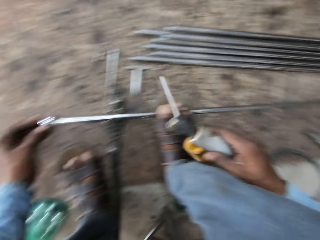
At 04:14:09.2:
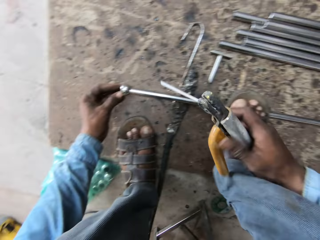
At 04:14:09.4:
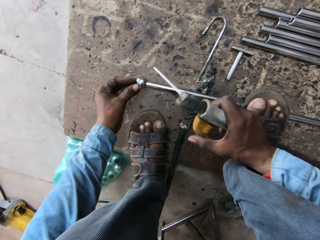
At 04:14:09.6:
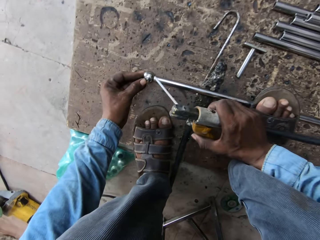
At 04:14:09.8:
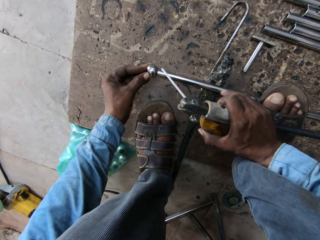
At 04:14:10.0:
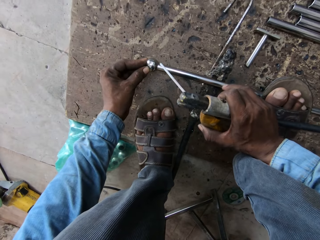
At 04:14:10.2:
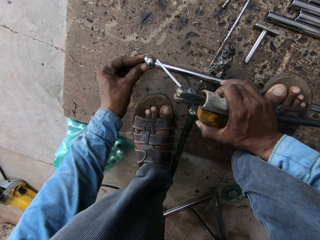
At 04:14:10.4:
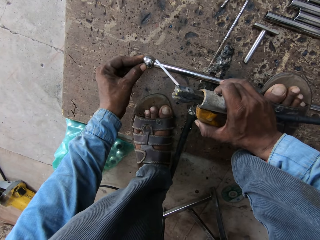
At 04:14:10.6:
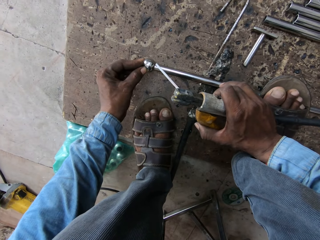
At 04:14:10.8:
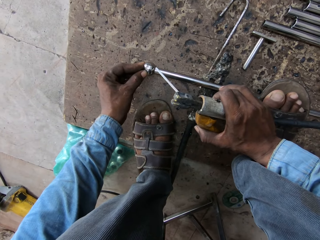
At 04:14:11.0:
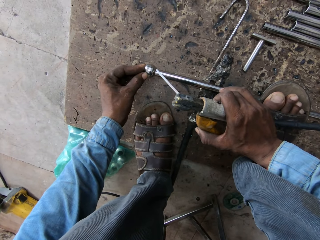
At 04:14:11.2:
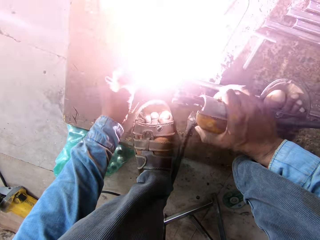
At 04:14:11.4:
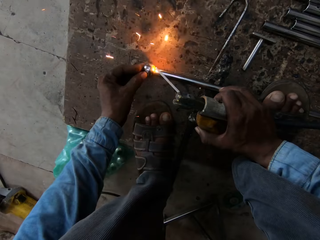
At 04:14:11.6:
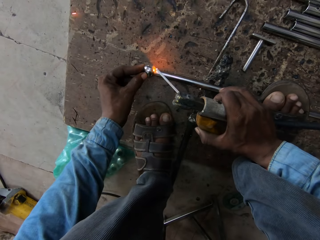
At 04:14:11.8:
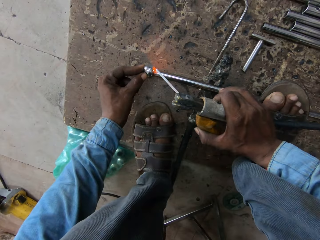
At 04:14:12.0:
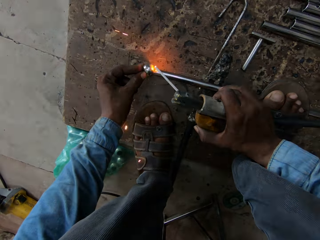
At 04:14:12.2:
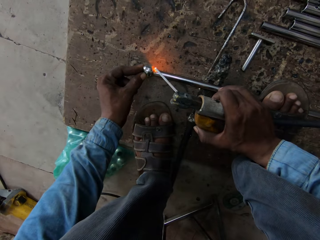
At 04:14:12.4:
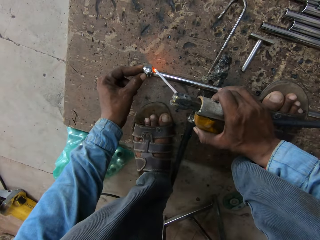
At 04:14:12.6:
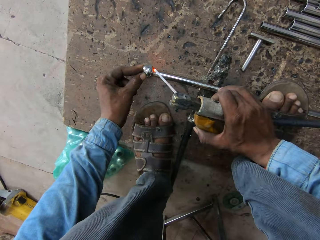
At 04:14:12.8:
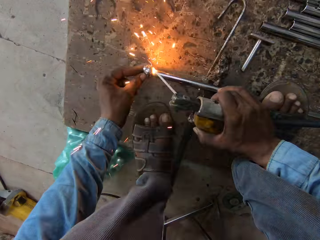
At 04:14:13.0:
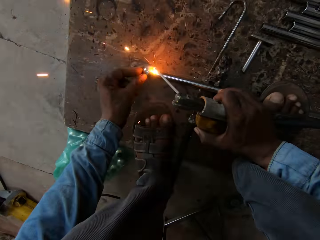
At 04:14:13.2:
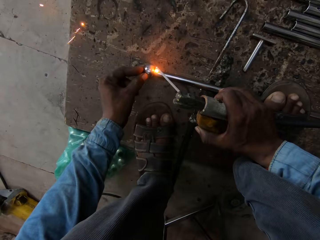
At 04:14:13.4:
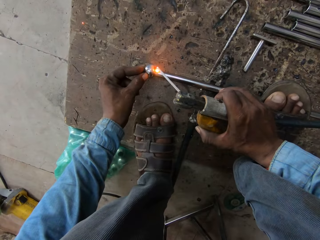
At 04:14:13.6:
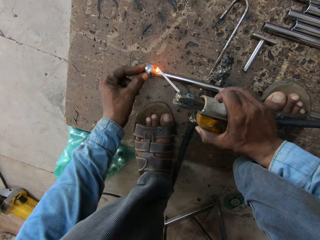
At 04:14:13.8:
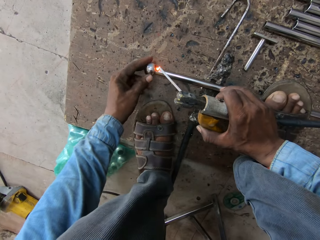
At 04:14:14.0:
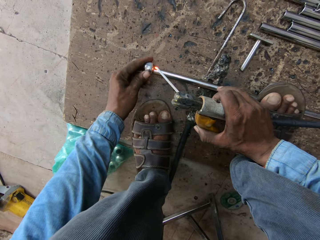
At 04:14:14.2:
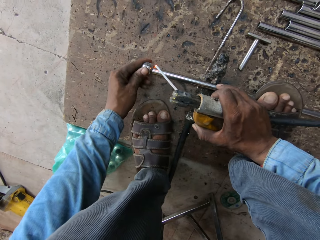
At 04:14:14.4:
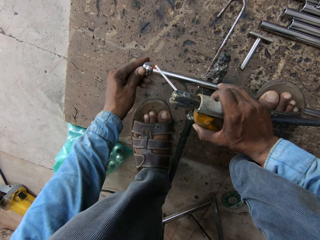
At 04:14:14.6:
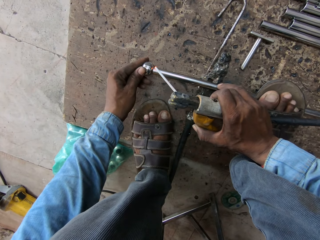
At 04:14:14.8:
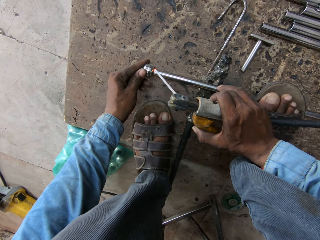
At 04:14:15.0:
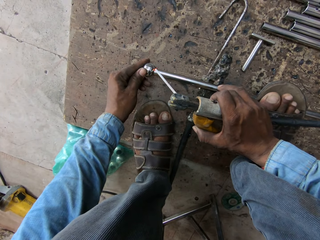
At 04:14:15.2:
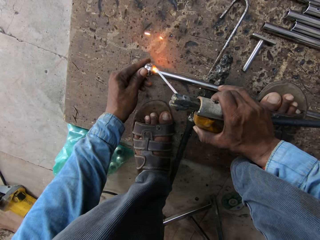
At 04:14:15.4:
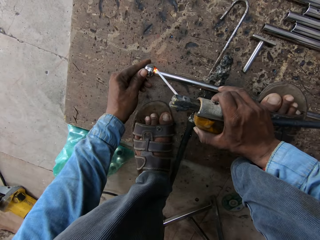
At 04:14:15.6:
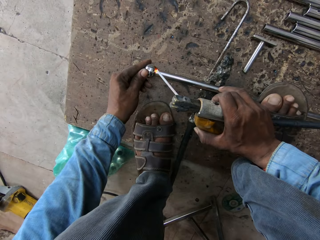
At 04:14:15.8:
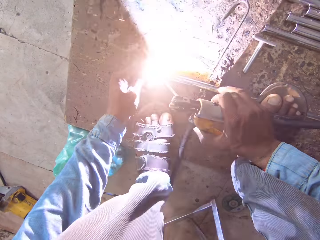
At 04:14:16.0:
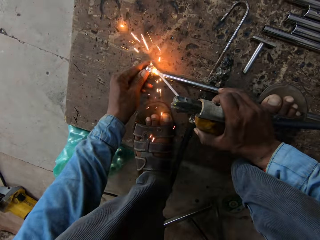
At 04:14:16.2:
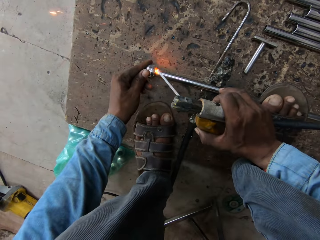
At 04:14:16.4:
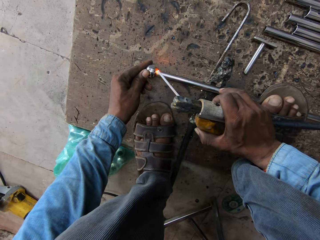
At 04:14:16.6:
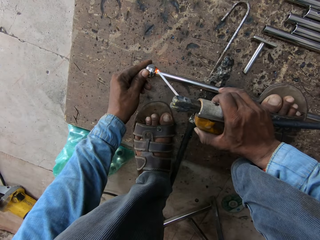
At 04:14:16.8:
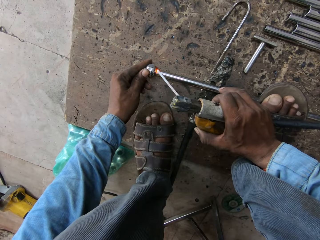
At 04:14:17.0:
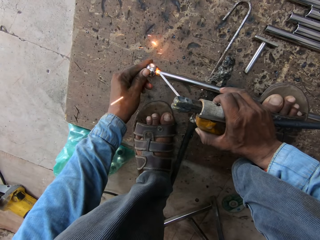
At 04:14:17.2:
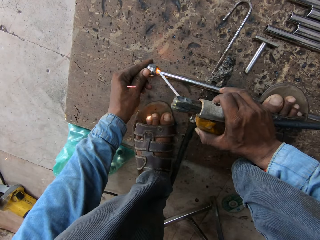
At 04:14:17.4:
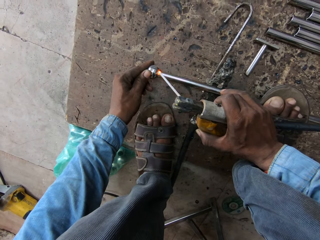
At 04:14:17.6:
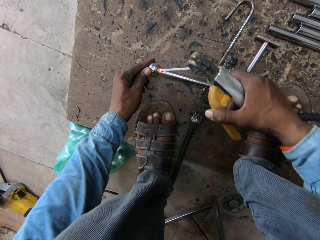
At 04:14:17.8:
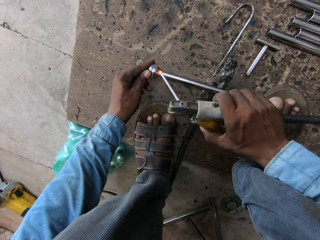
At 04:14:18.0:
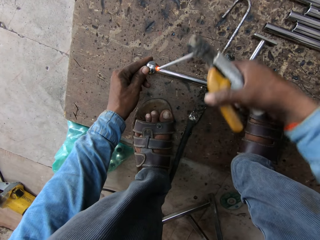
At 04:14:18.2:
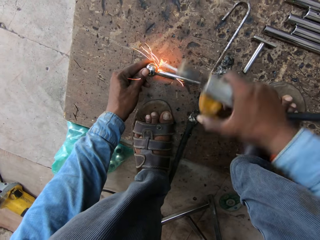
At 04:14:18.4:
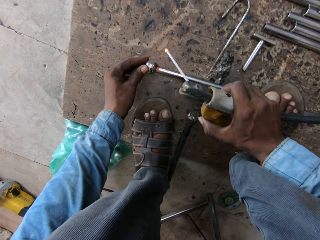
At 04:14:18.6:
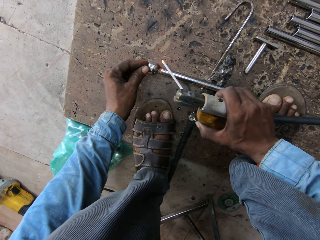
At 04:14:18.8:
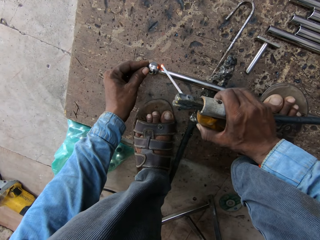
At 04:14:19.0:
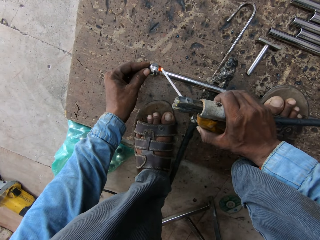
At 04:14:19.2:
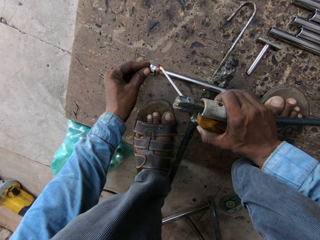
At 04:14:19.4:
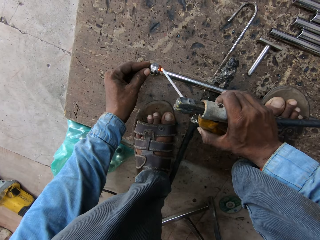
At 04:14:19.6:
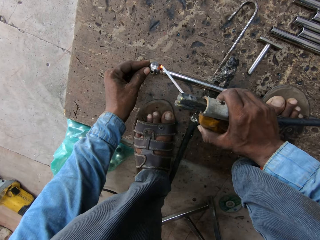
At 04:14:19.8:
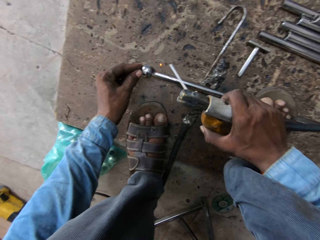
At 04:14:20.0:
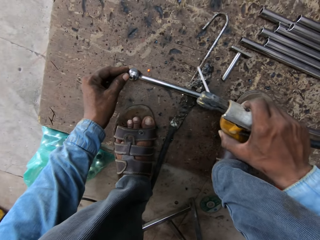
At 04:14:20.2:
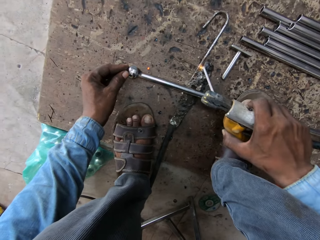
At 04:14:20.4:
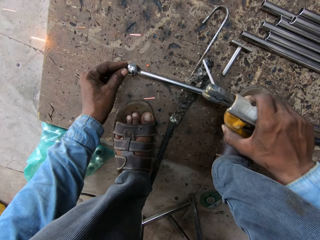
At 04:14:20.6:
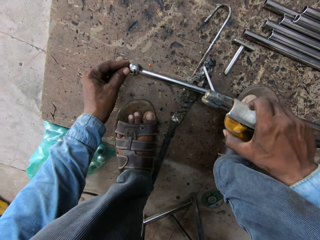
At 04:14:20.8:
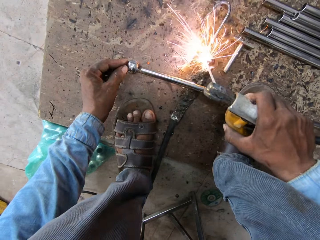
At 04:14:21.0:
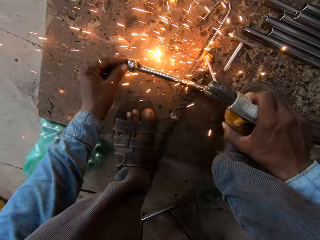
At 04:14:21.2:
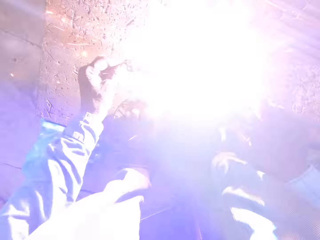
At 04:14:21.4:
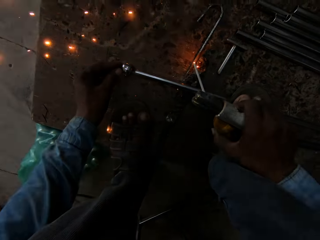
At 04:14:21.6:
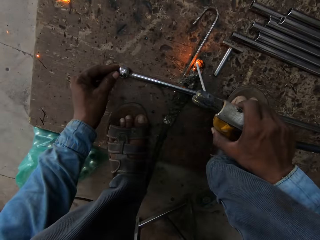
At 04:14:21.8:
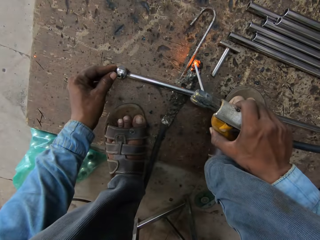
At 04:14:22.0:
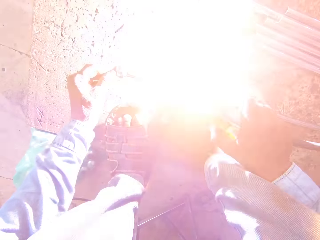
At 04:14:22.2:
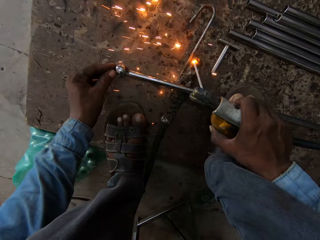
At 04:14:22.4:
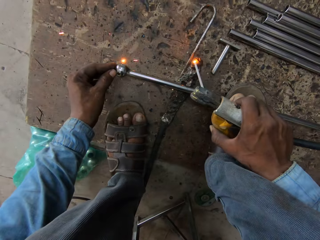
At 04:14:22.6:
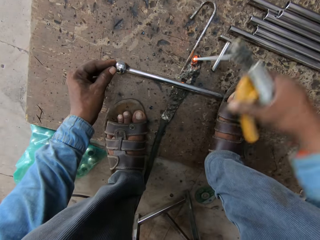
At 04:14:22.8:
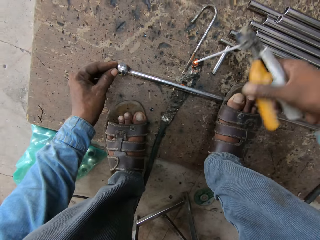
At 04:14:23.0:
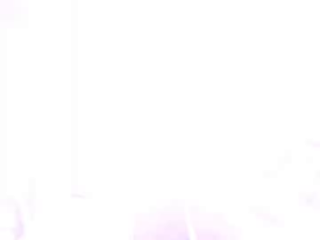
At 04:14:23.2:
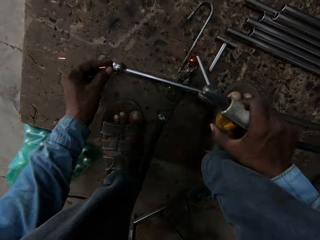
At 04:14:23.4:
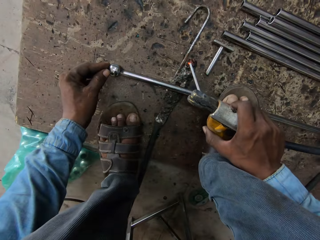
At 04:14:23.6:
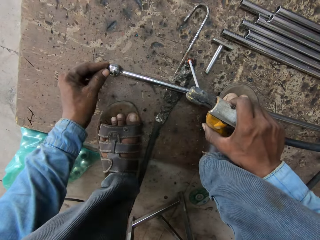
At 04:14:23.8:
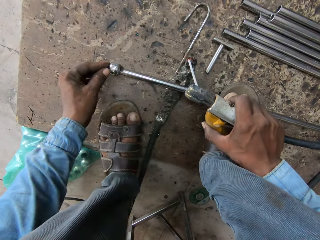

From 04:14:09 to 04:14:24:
The camera wearer lifts the welding machine. They weld the iron rod. They weld the metal on the floor.

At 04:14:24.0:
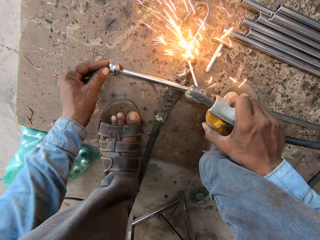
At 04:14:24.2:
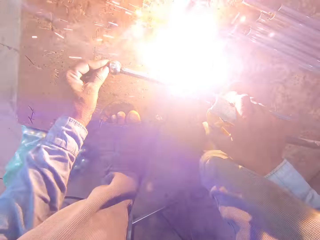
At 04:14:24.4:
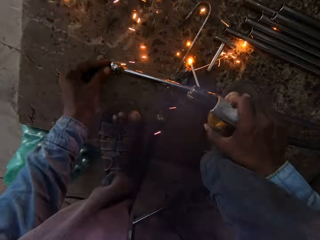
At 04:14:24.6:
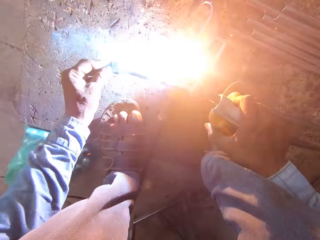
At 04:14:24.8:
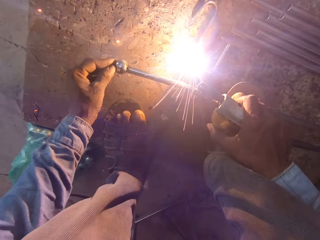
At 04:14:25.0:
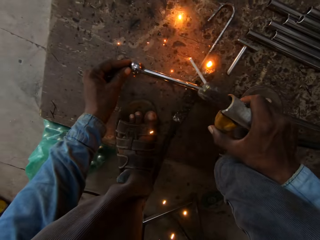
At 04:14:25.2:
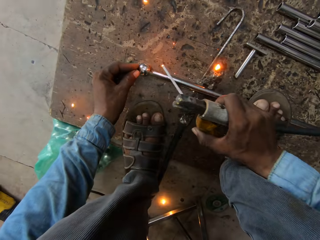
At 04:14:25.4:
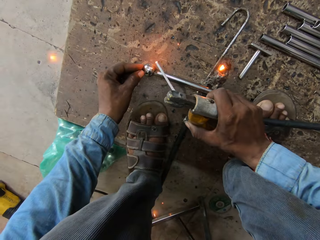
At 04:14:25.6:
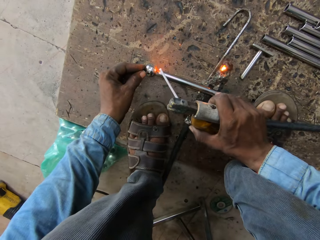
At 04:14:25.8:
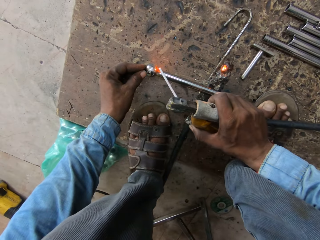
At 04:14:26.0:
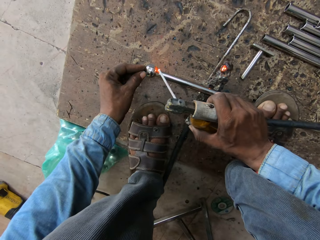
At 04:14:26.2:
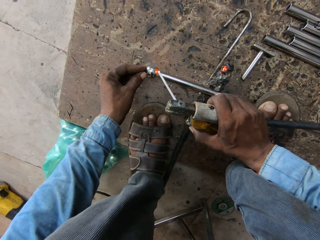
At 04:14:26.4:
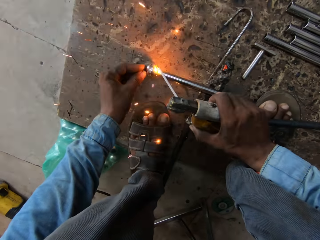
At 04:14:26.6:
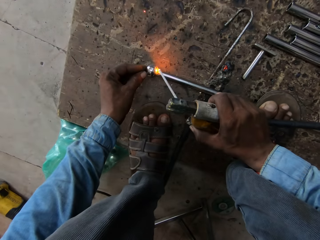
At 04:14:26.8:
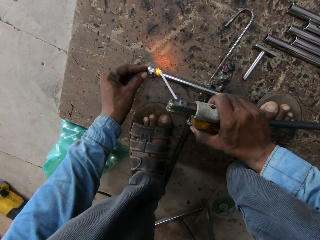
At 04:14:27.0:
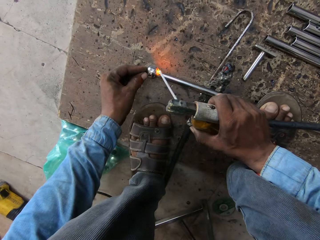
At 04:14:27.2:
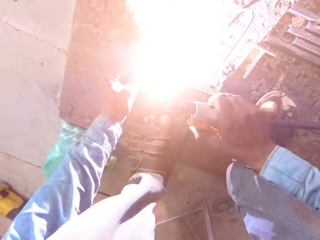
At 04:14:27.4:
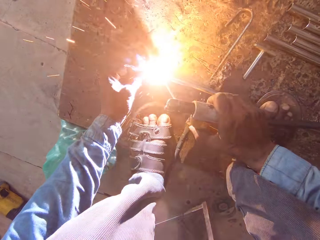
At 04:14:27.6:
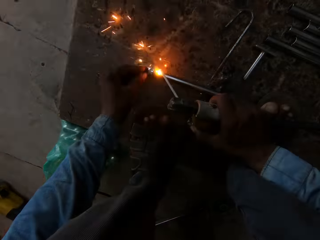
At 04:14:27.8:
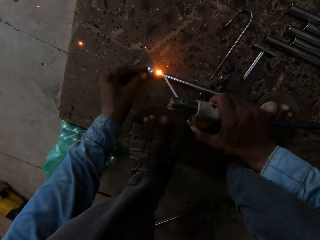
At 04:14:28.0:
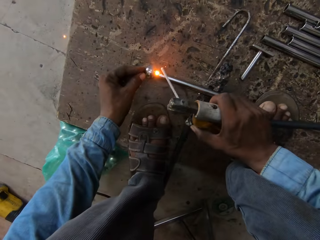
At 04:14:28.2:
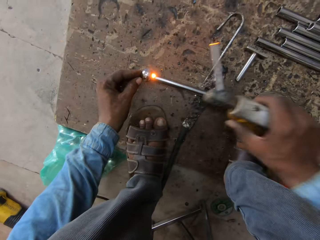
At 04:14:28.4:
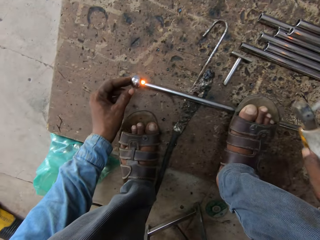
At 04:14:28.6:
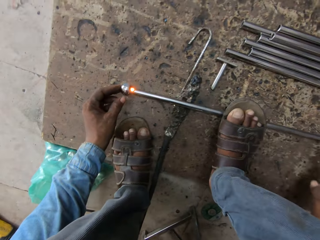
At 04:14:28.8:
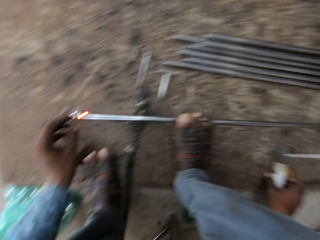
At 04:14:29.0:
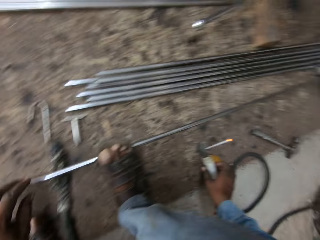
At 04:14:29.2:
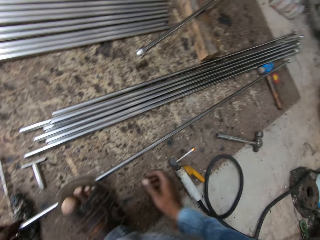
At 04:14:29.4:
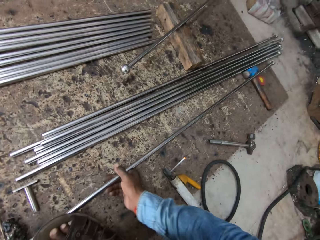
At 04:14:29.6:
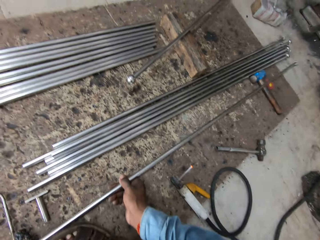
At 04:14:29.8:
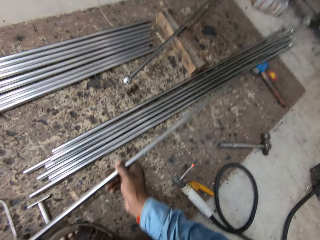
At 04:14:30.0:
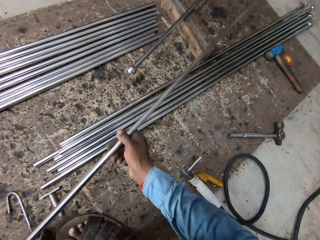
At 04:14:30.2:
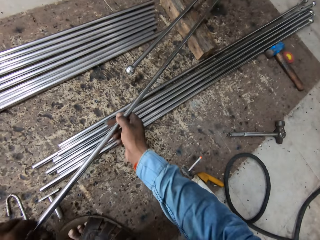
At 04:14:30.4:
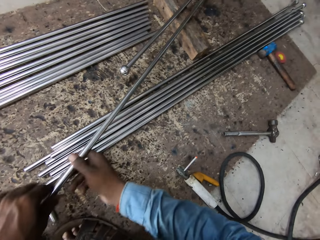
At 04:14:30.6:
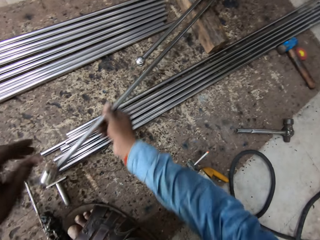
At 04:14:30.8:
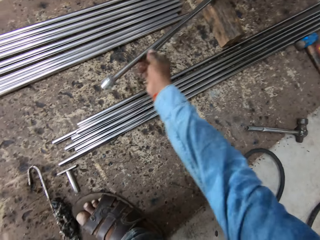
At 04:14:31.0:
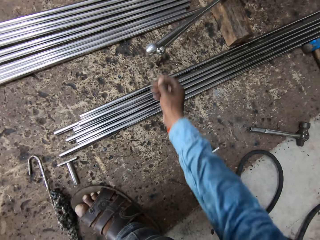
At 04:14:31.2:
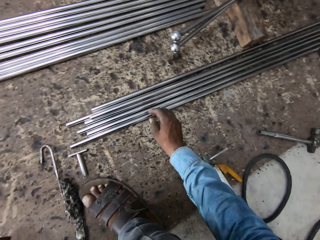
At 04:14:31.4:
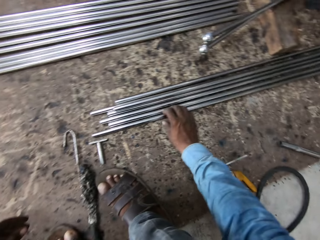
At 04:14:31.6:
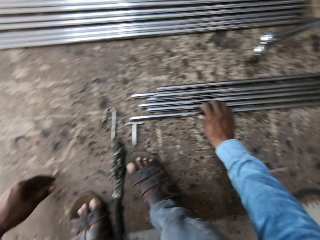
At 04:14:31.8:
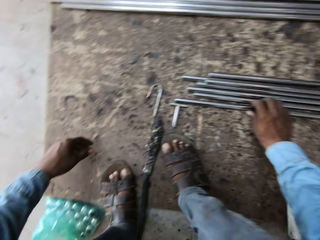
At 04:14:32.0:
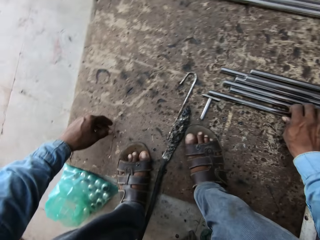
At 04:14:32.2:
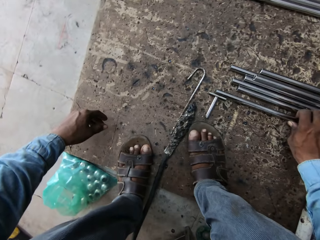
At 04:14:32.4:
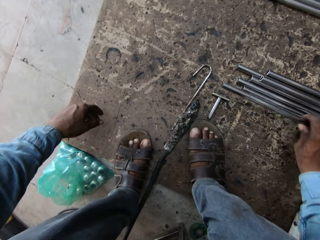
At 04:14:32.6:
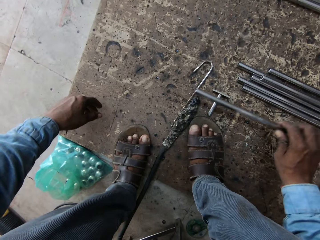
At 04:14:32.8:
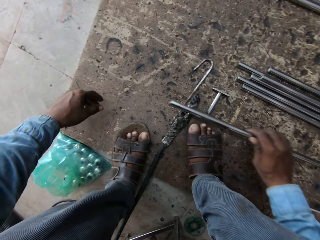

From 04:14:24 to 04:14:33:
The camera wearer welds the metal. They lift the metal. They lift the metal again. They put the iron rod back.
